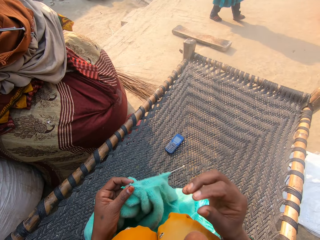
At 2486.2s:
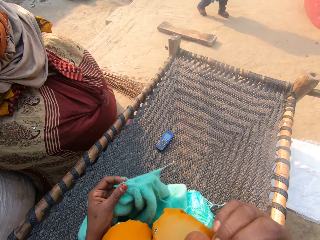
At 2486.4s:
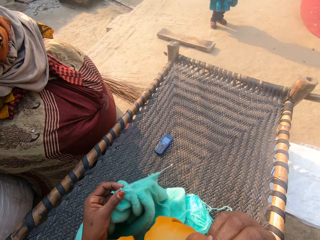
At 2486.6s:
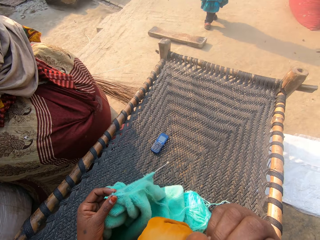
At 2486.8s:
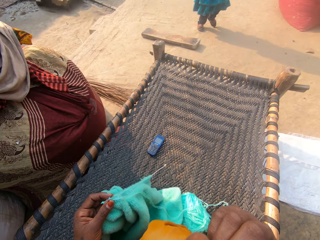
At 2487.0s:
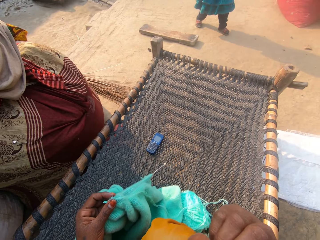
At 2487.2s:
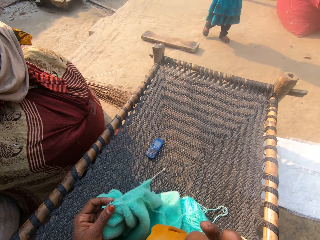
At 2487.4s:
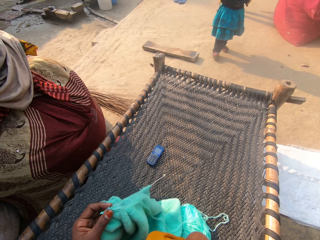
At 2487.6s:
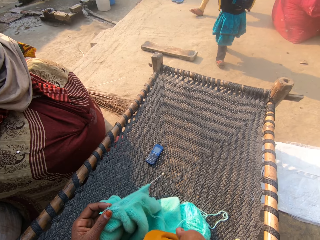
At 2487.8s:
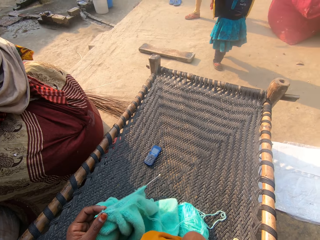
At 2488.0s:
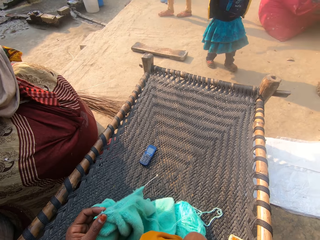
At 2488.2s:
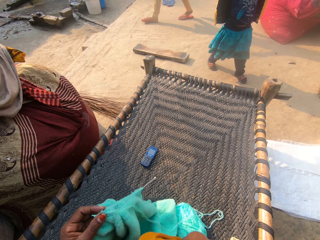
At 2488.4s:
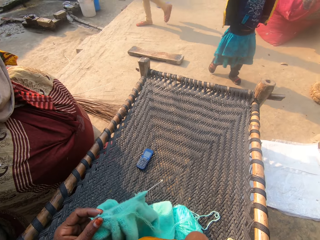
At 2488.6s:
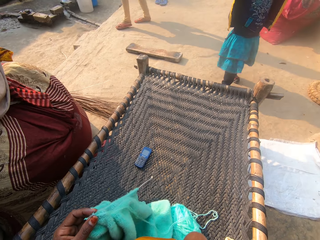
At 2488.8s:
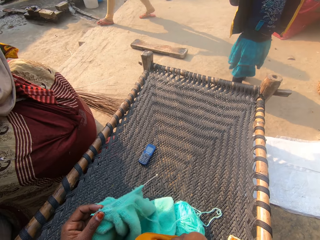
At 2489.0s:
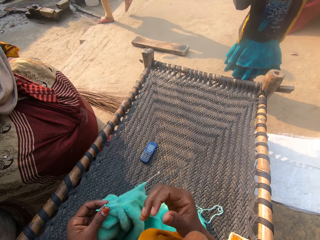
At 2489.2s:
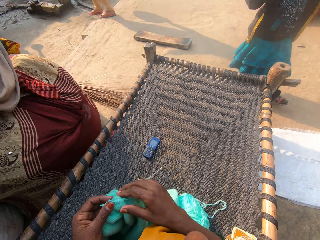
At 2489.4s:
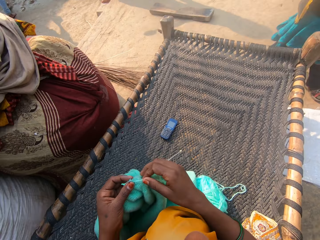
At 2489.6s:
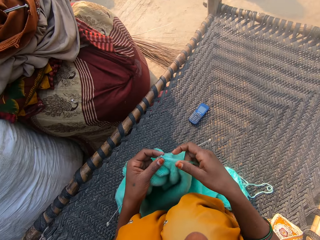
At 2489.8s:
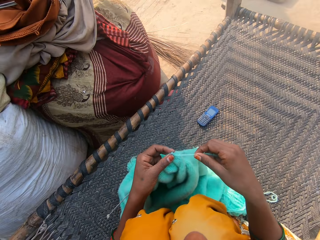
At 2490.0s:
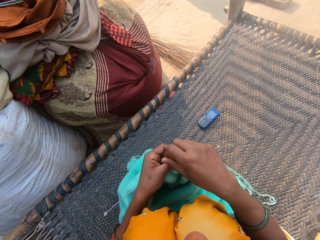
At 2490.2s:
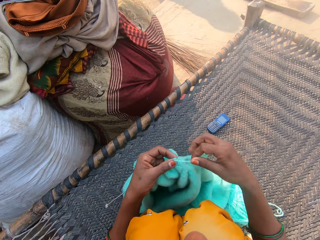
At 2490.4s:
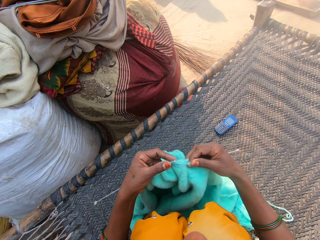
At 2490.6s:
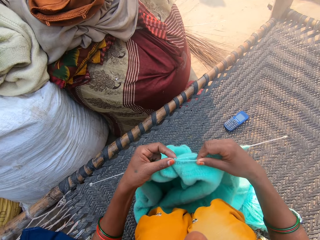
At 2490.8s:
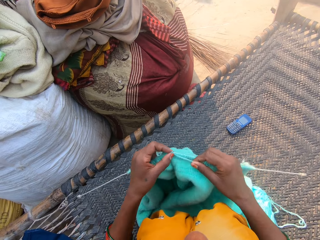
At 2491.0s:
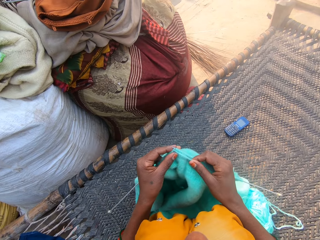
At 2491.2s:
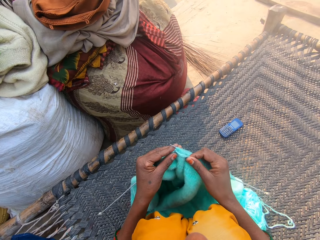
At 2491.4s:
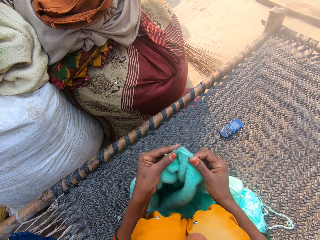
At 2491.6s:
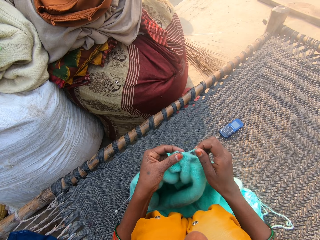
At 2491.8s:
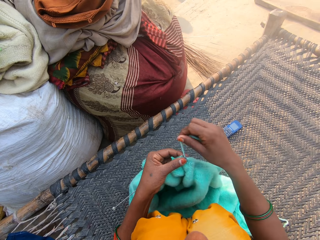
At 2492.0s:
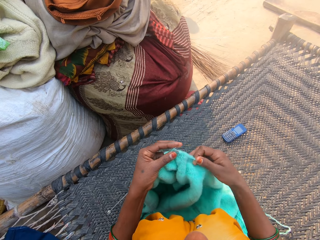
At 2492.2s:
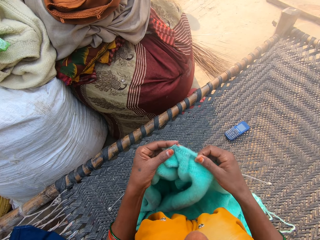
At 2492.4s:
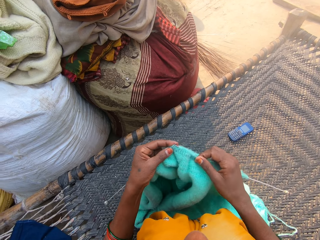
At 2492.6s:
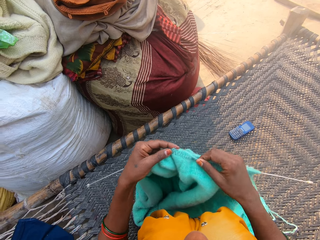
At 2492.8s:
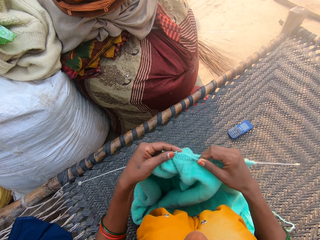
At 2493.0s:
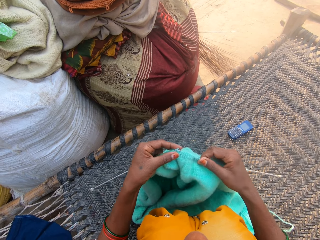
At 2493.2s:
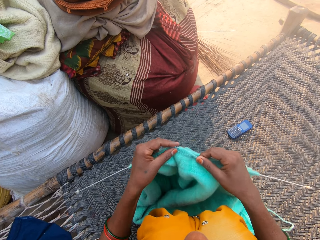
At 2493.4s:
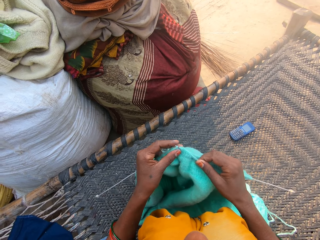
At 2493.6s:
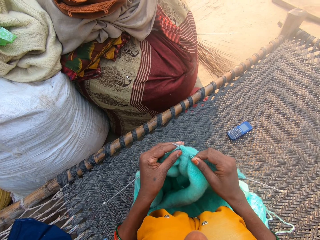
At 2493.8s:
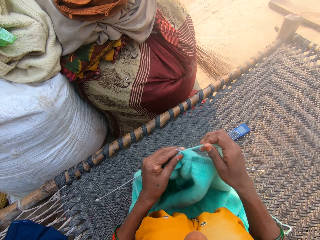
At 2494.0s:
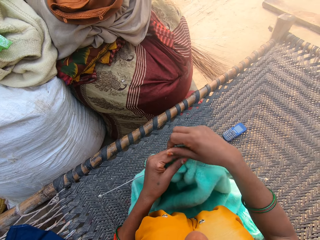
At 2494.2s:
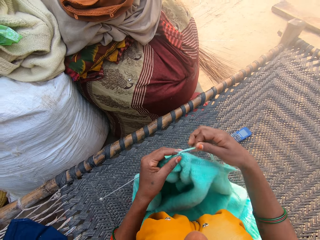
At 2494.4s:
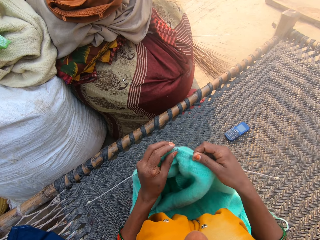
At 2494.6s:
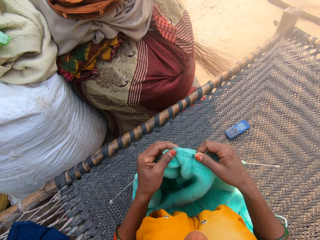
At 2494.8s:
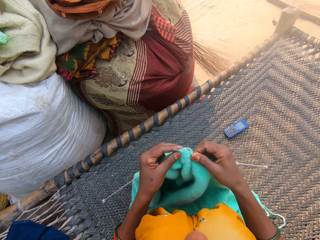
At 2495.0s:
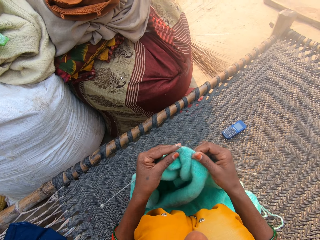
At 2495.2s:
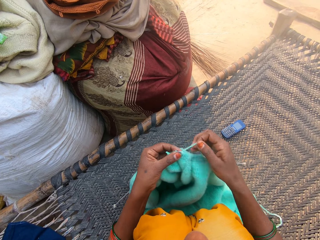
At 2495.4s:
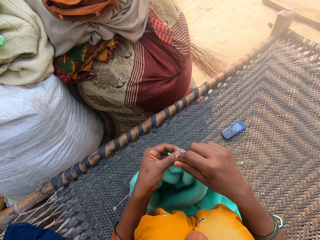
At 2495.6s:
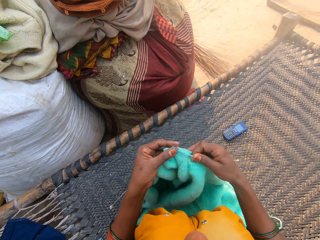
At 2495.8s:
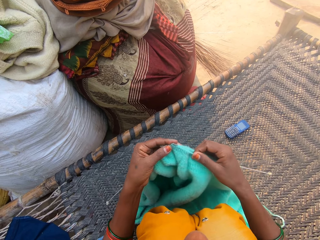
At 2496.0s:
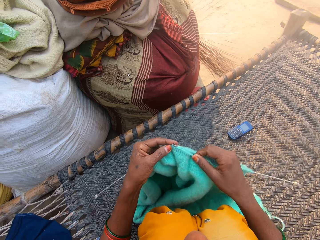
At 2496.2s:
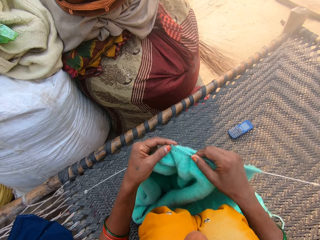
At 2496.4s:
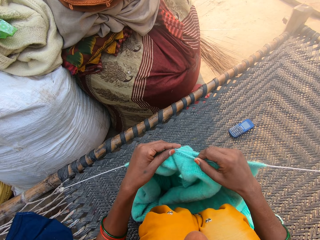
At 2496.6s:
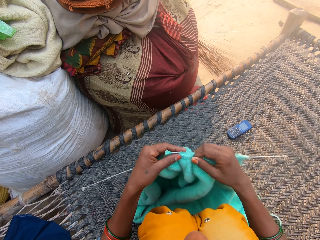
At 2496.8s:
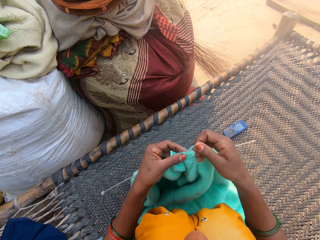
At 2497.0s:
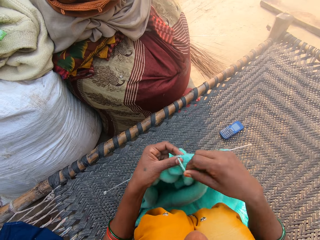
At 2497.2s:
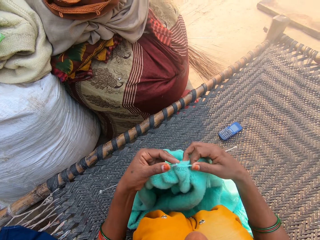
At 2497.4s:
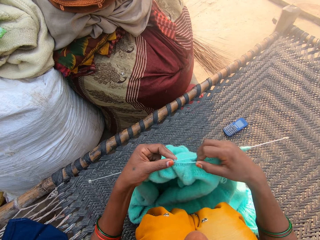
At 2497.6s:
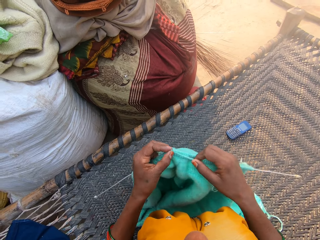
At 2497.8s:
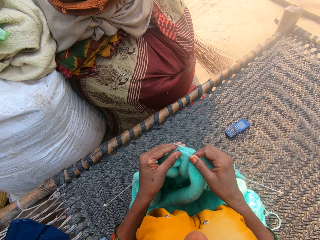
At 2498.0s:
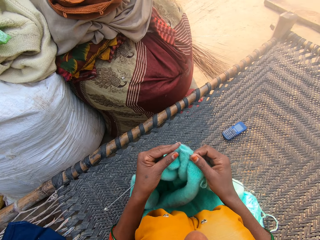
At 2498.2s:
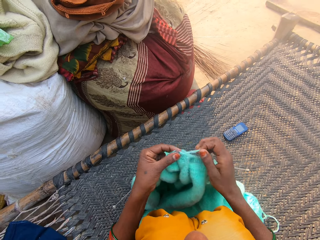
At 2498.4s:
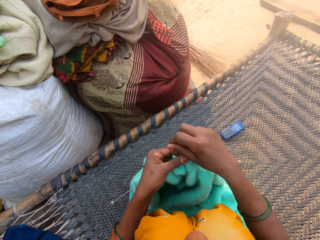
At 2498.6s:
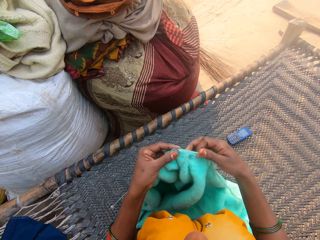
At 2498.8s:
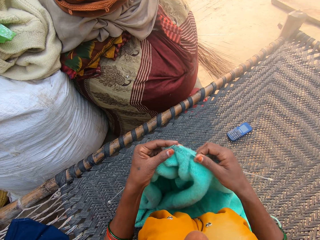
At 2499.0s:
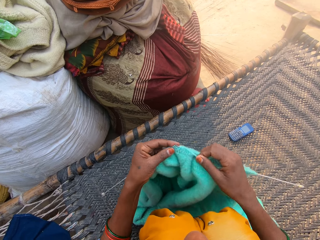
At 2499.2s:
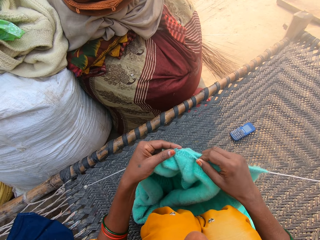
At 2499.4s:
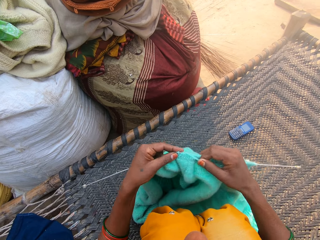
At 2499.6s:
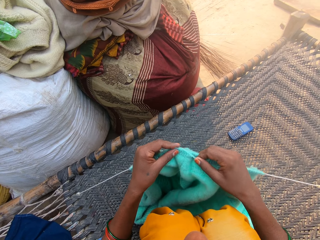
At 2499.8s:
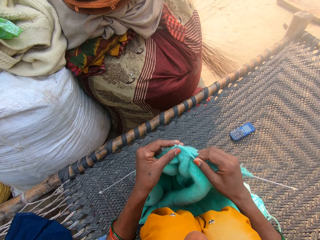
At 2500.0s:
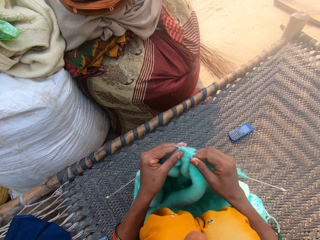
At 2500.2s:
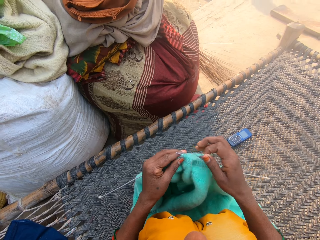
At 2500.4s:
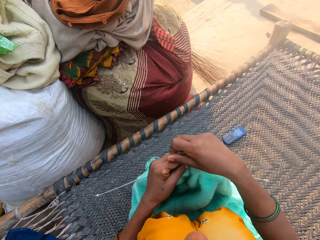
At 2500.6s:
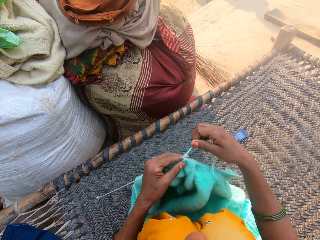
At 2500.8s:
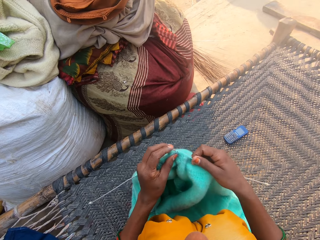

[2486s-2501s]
The camera wearer holds a cloth. She touches her face with her right hand. She knits the cloth with the needles and wool. She holds the yarn in place. She holds the yarn in place. She knits the cloth. She holds the yarn in place. She knits the cloth. She holds the yarn in place. She knits the cloth. She holds the yarn in place. She knits the cloth. She holds the yarn in place. She knits the cloth.

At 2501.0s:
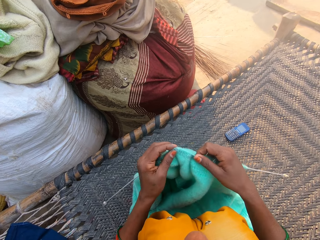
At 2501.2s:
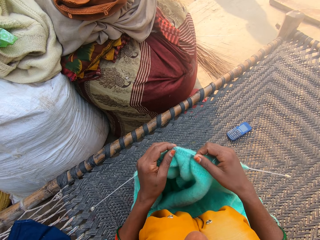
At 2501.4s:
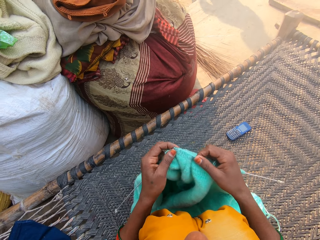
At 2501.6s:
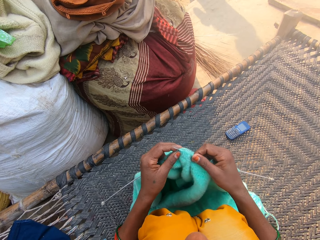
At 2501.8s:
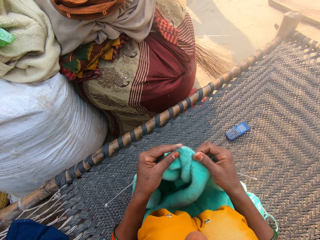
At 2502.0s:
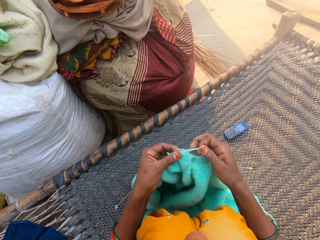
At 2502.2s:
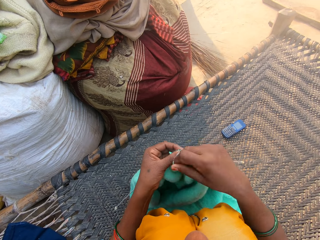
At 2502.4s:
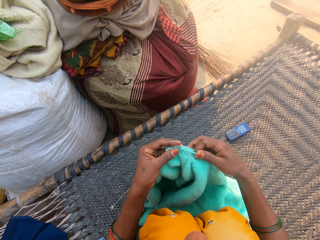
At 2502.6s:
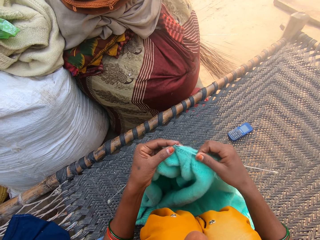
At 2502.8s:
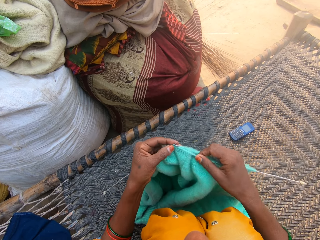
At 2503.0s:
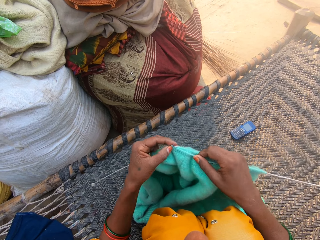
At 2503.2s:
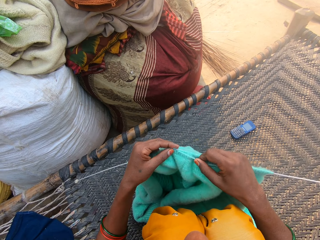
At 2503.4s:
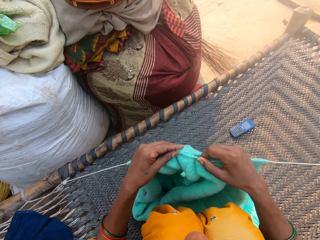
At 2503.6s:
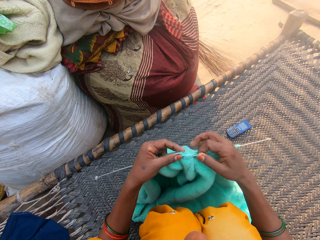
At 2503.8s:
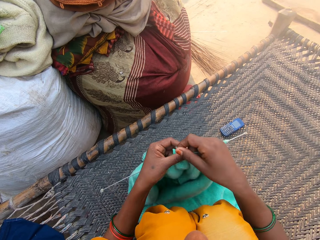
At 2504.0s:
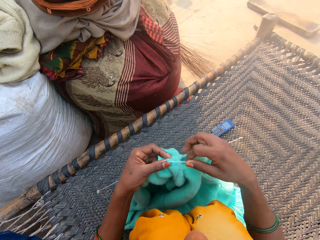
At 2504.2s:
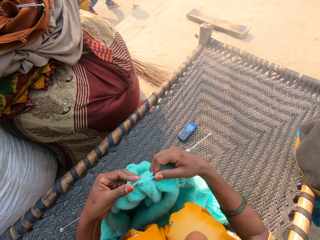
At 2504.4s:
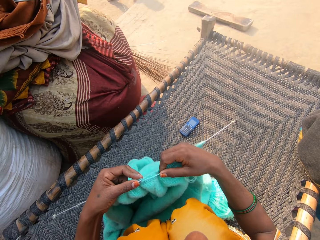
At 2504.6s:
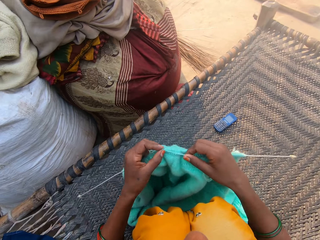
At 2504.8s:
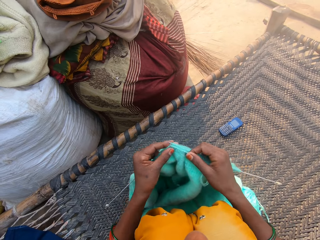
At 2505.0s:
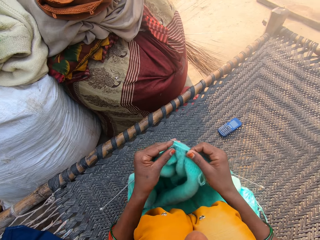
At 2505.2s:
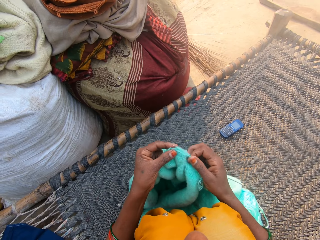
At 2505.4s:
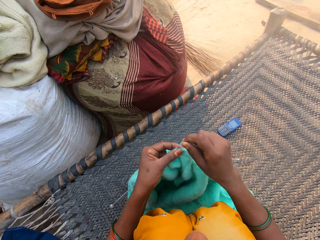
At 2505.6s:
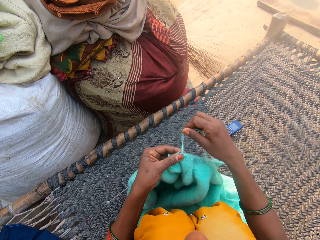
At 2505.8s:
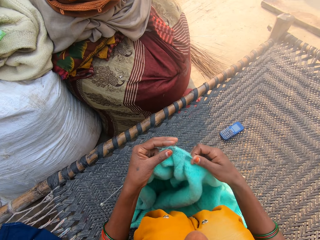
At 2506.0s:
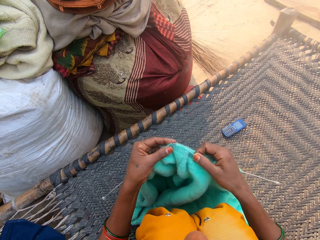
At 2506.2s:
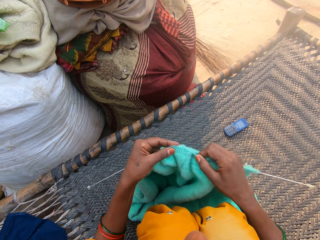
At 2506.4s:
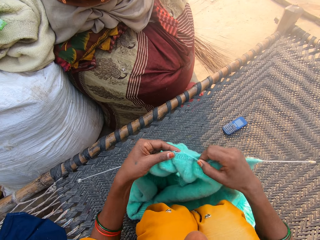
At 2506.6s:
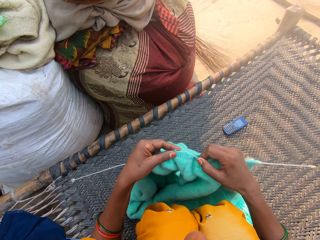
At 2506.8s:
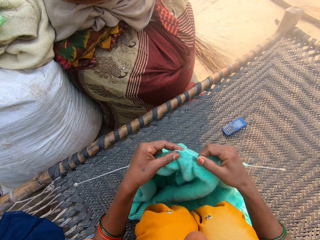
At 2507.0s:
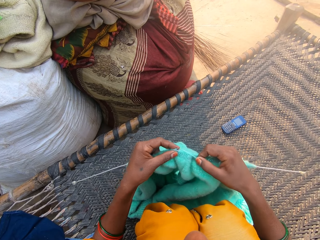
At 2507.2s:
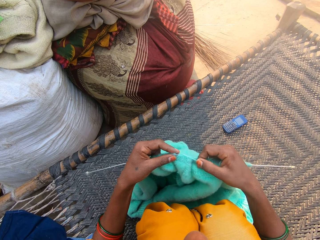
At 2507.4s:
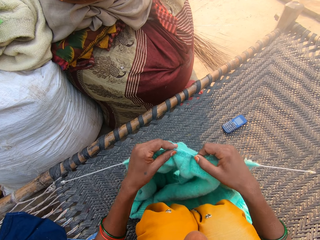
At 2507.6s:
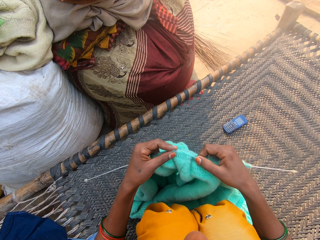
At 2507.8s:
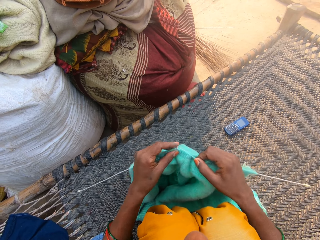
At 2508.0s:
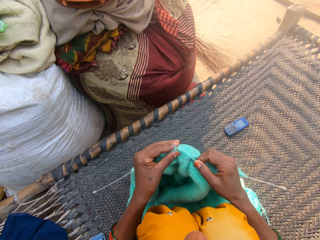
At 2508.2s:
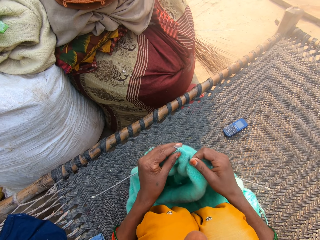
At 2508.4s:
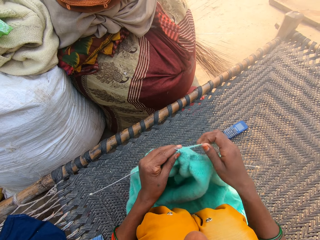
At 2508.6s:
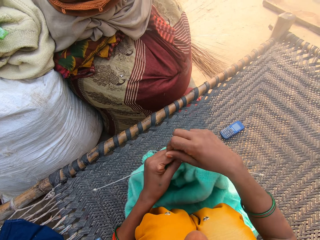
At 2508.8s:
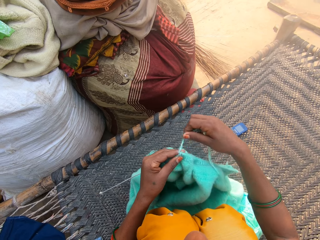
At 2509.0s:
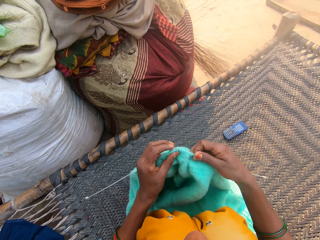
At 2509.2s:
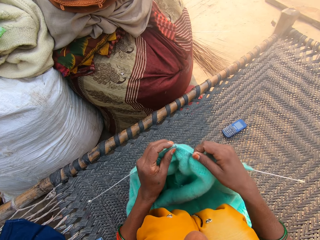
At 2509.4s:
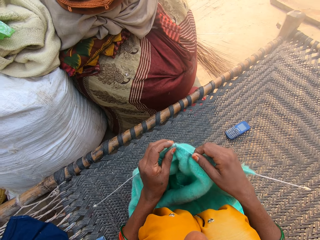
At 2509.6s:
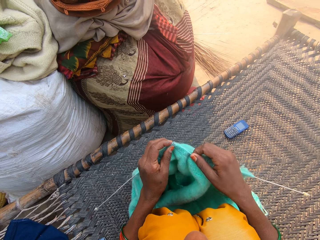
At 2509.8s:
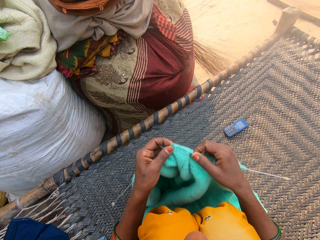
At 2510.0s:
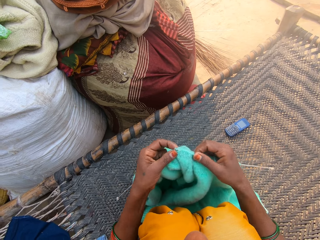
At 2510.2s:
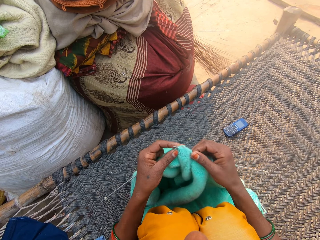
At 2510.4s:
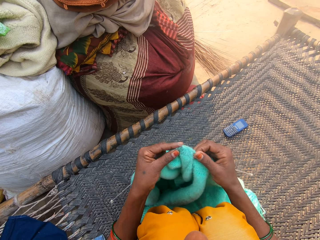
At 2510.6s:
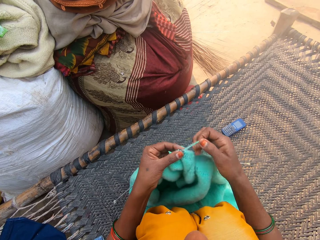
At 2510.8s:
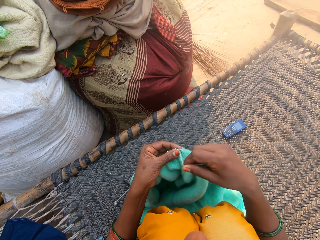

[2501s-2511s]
The camera wearer holds the yarn in place. They knit a cloth. They hold the yarn in place. They knit the cloth. They hold the yarn in place. They knit the cloth. They hold the yarn in place. They knit the cloth. They hold the yarn in place. They knit the cloth.
